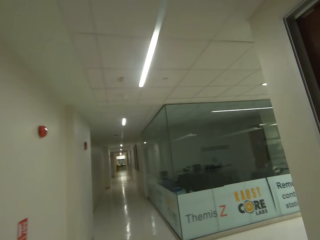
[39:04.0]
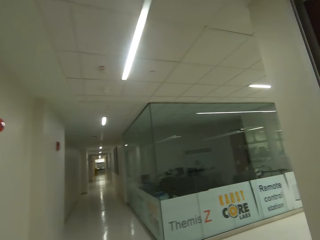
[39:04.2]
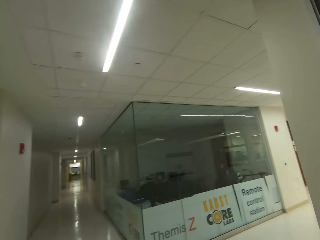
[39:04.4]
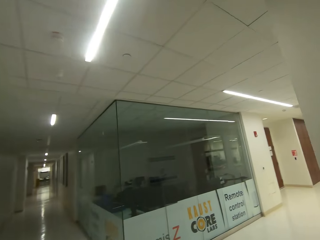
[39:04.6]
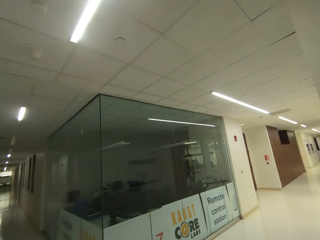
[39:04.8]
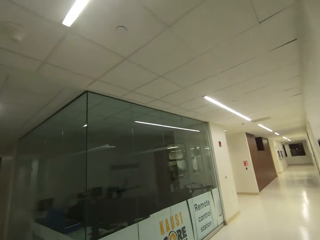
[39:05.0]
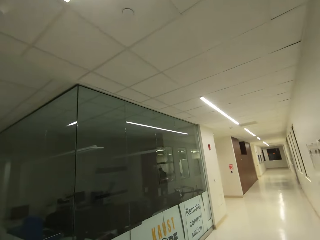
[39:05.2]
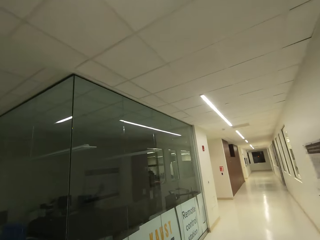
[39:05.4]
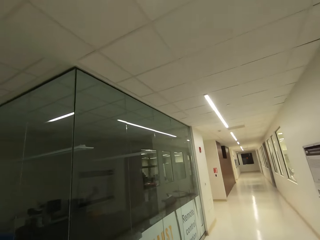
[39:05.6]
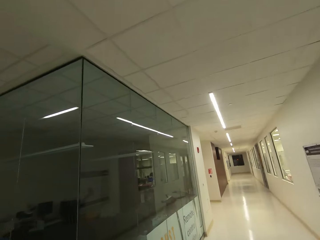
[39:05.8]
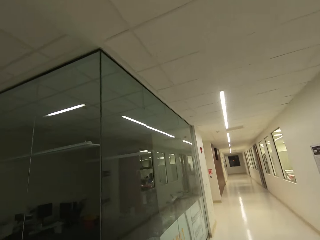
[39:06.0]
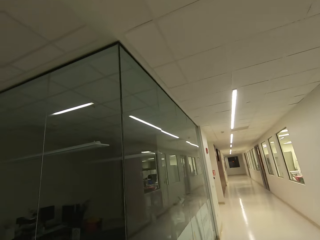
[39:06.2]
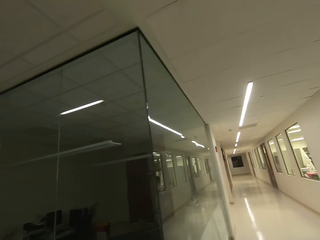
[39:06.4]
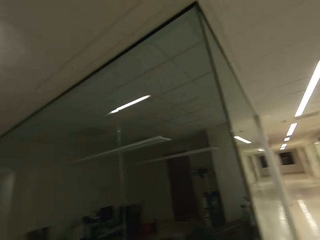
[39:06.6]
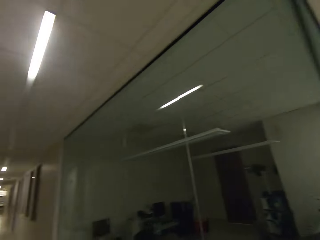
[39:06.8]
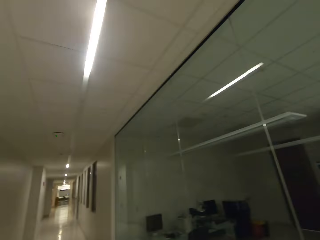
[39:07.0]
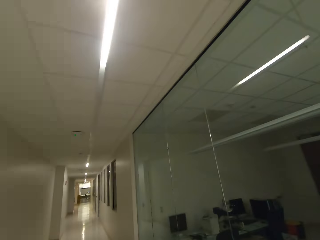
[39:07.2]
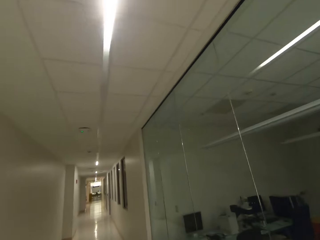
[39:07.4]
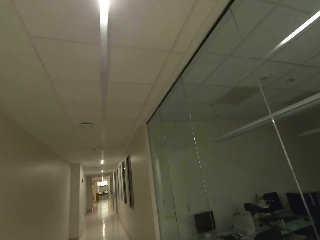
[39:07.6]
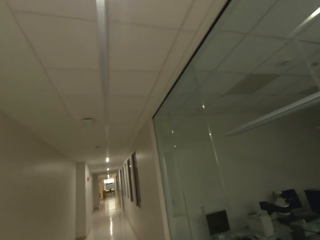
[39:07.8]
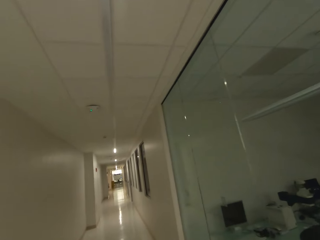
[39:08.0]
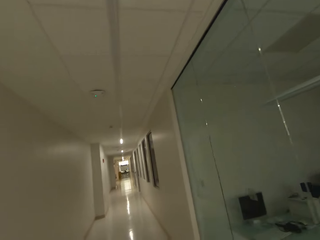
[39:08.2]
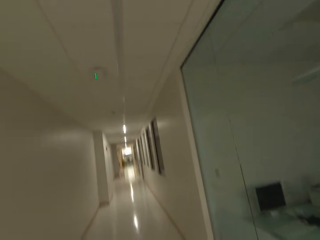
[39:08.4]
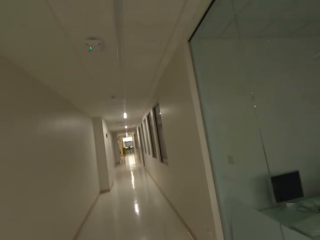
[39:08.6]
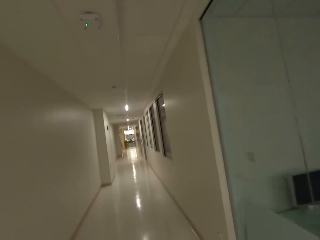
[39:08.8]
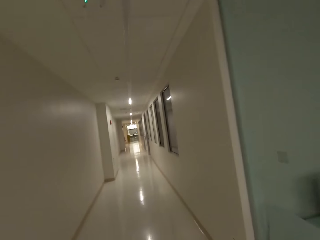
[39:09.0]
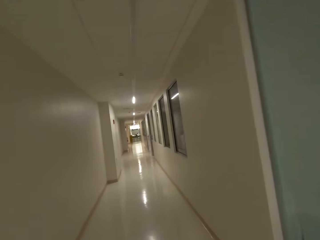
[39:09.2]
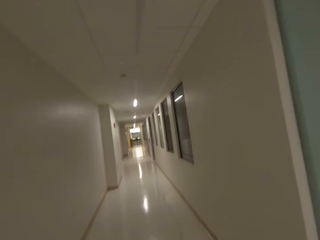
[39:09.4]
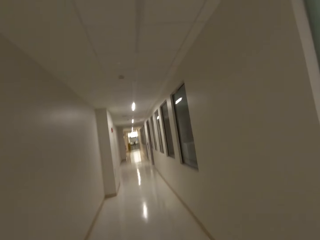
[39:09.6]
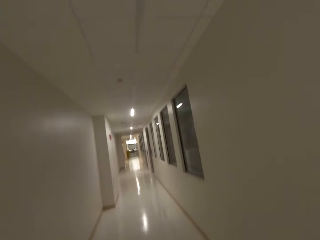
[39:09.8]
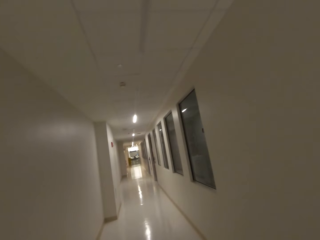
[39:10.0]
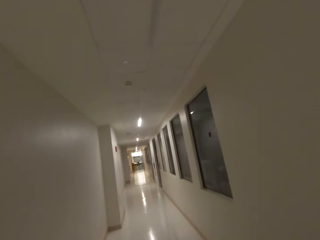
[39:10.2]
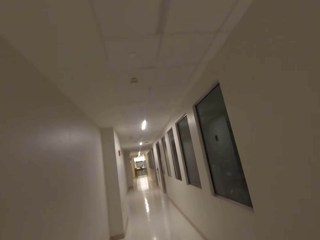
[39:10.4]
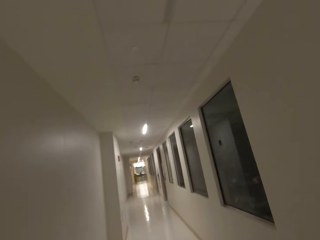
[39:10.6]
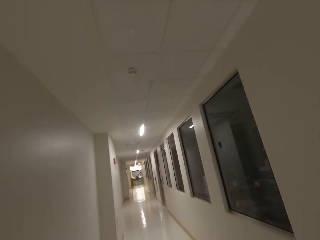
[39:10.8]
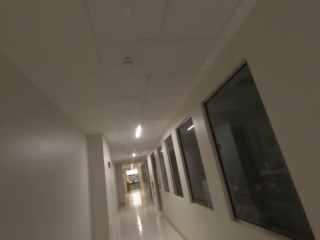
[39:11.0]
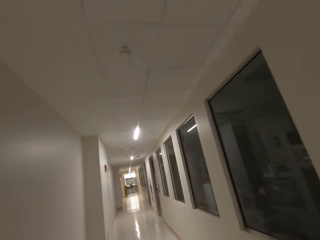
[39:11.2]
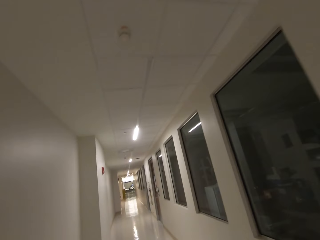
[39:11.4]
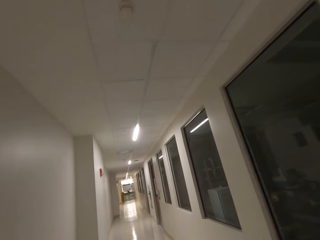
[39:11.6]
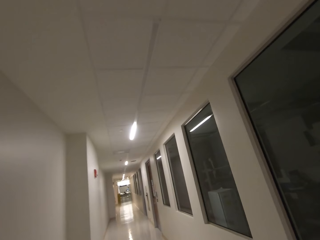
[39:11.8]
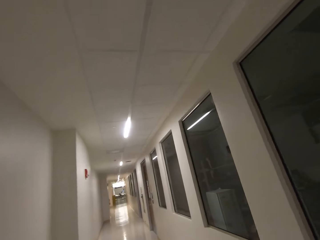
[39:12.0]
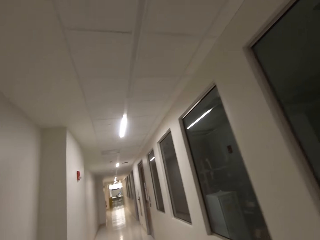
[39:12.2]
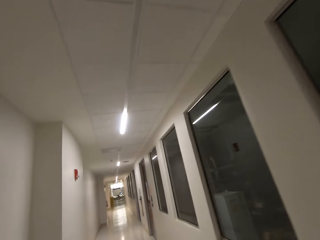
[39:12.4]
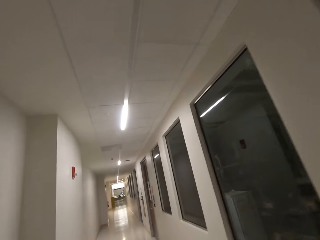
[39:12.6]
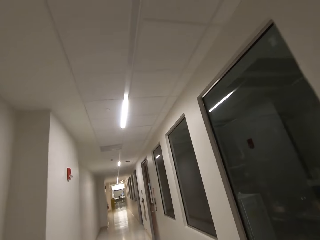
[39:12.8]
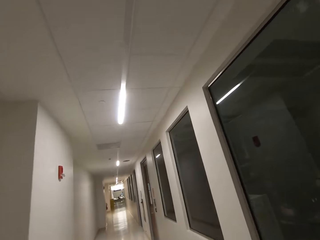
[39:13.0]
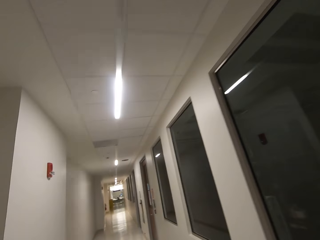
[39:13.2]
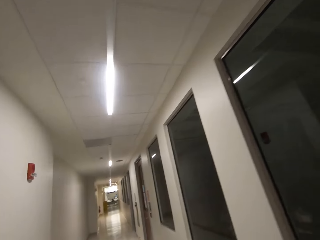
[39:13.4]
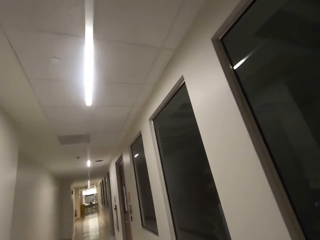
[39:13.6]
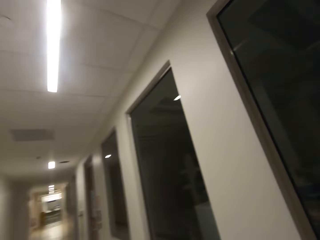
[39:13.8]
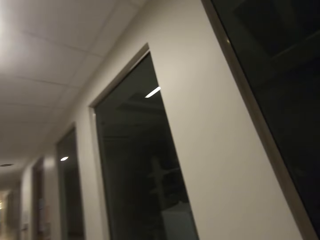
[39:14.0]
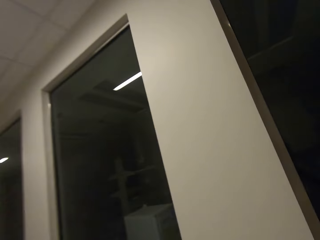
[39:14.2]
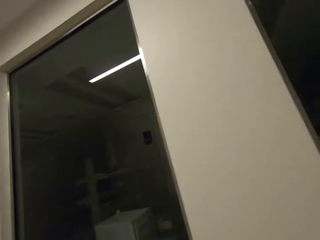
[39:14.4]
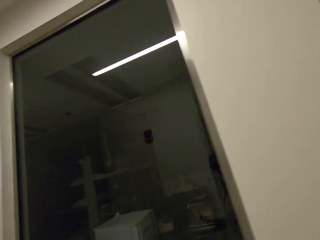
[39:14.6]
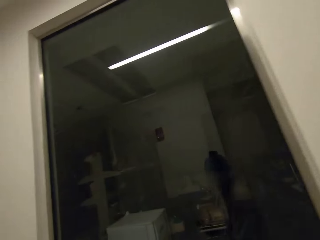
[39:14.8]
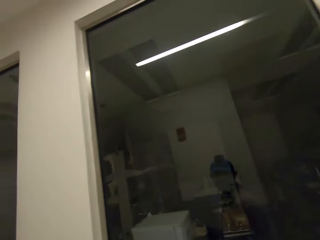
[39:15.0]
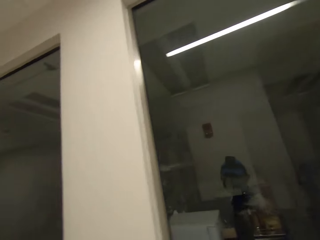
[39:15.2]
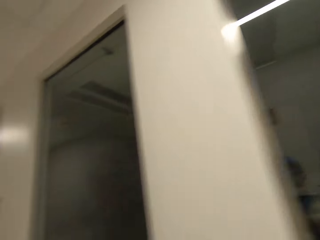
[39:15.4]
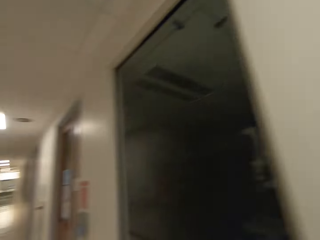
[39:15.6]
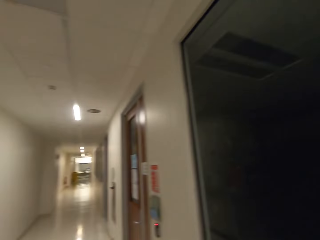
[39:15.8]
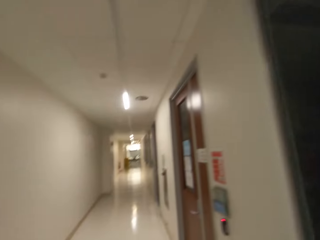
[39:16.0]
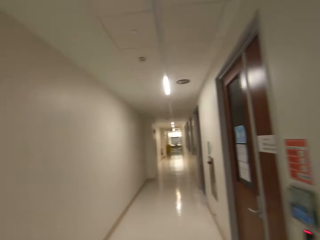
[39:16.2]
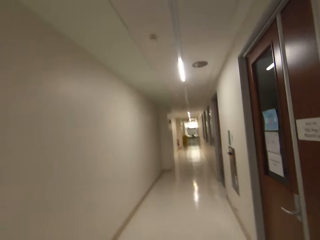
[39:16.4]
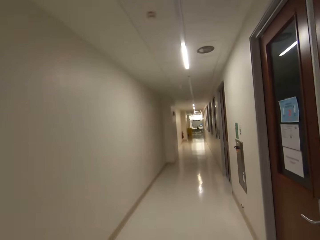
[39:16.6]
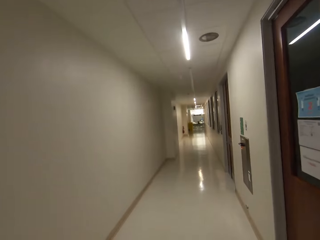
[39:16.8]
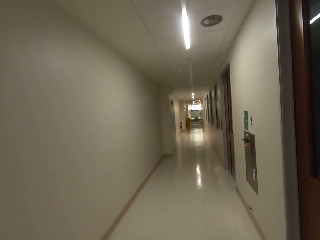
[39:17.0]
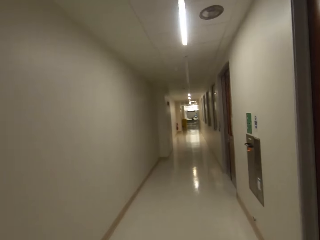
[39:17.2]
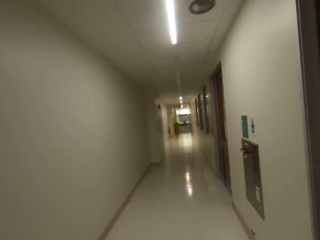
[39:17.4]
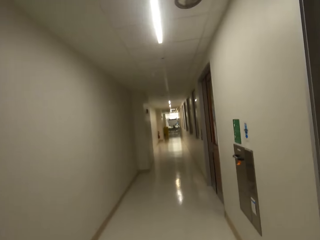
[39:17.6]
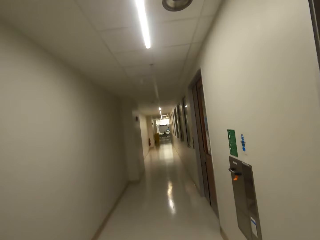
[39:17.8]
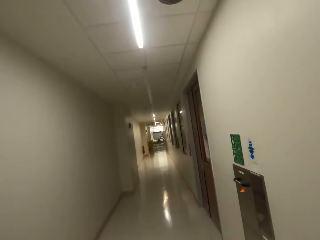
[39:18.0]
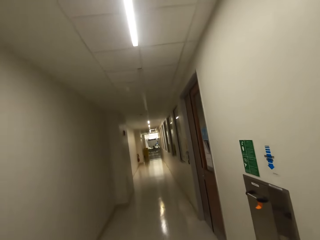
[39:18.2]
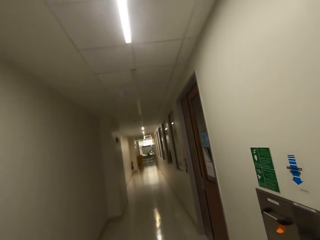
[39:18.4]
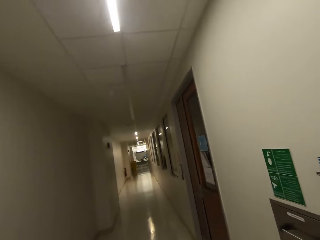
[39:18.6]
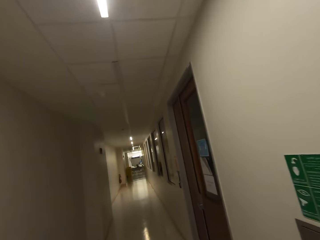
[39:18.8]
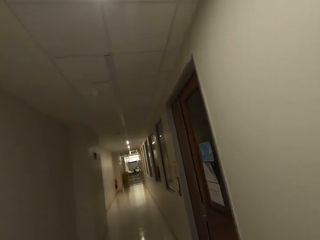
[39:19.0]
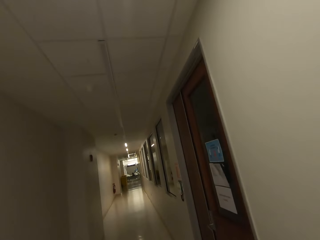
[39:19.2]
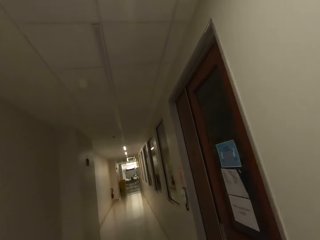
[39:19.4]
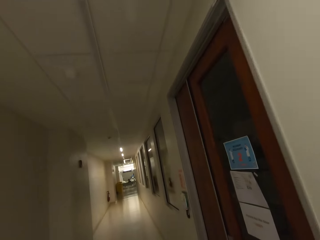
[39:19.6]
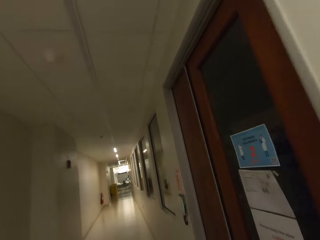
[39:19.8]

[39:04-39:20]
The camera wearer walks and looks around. They walk and look around.
